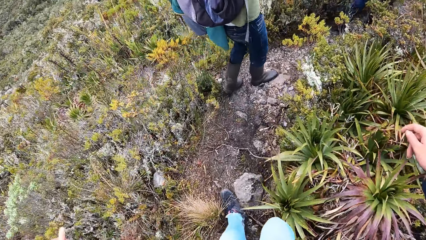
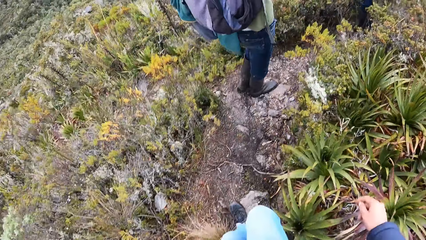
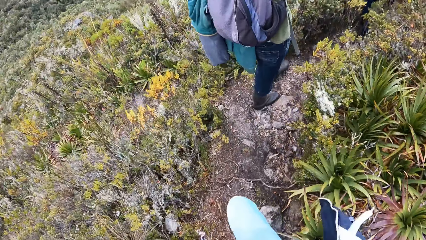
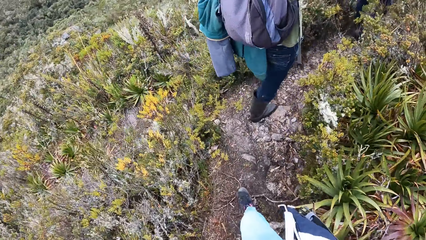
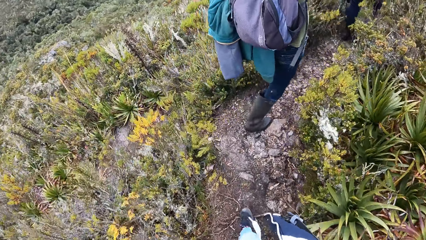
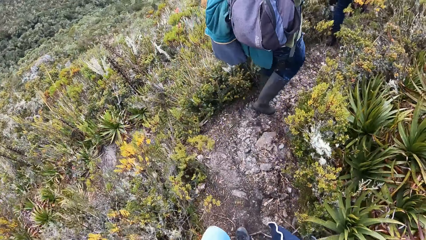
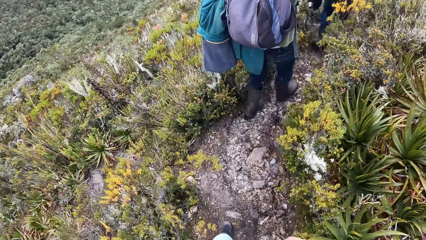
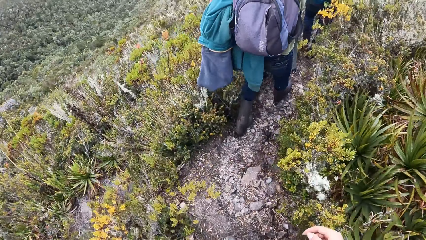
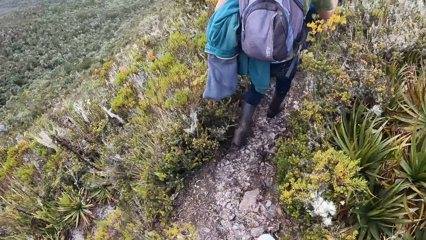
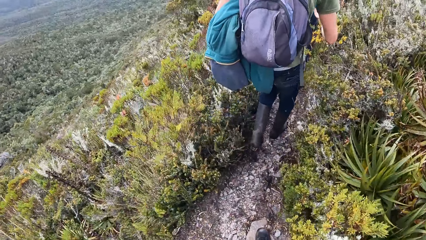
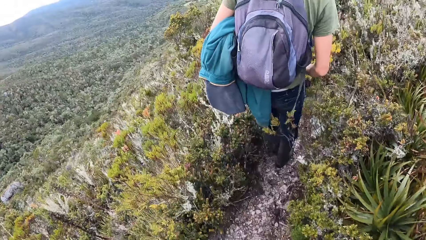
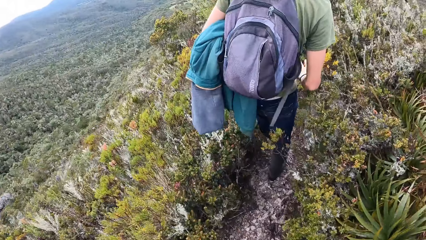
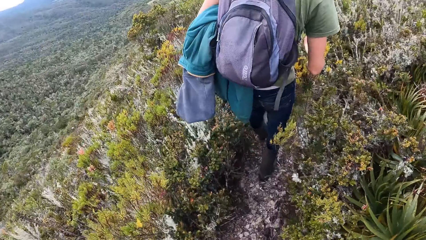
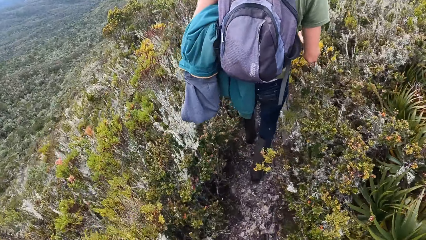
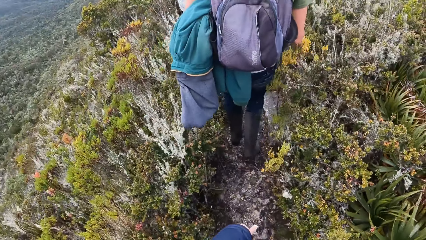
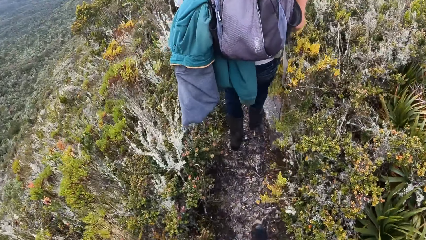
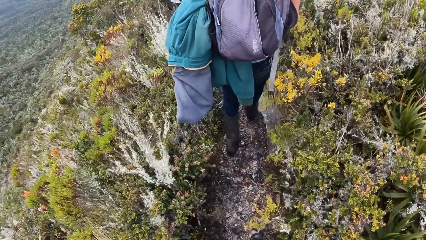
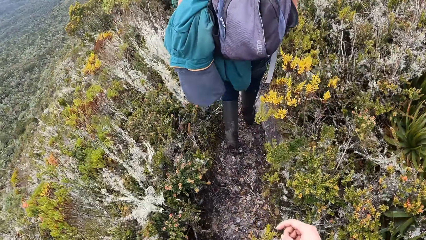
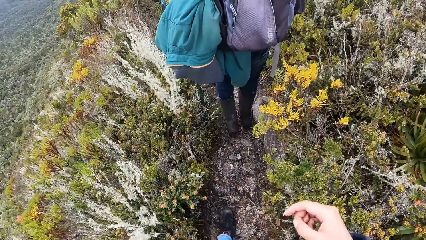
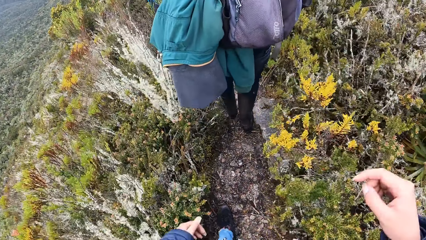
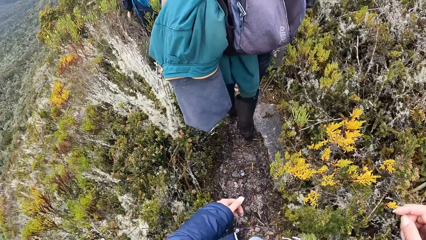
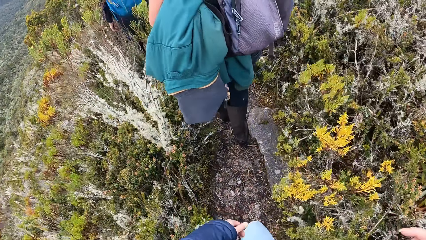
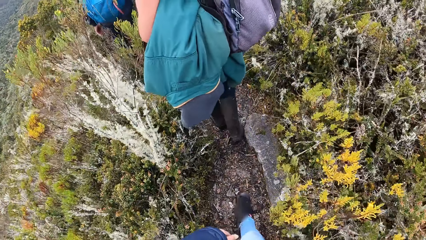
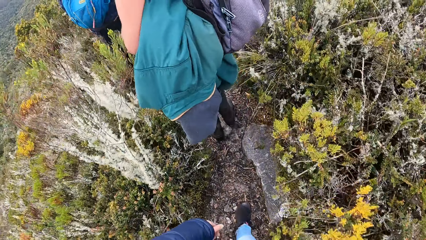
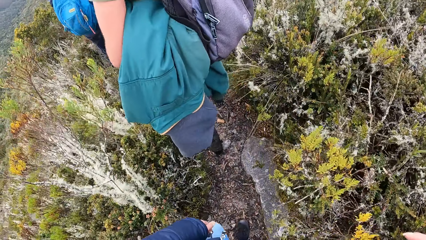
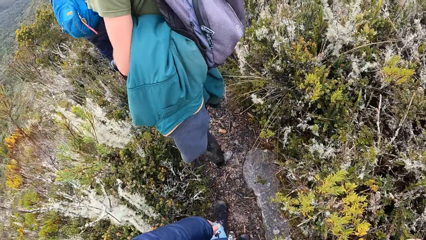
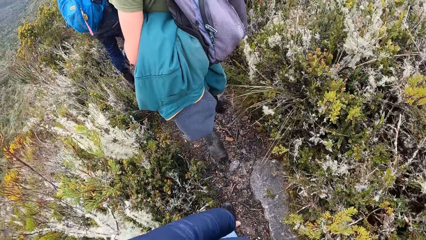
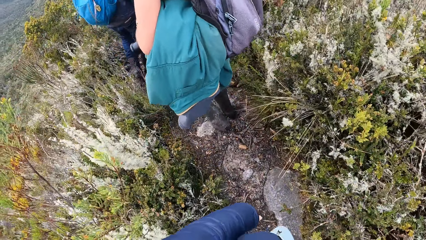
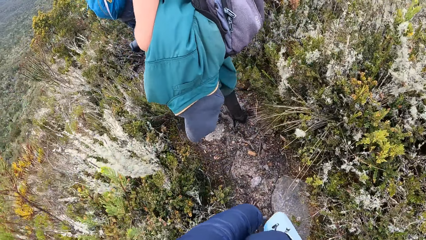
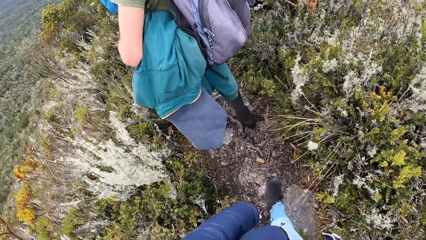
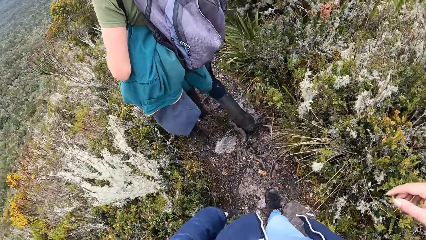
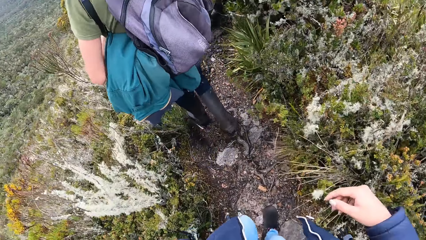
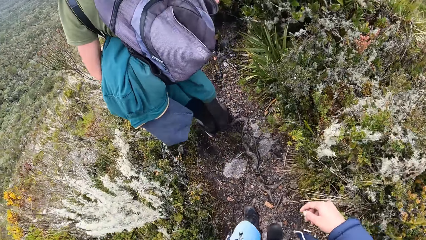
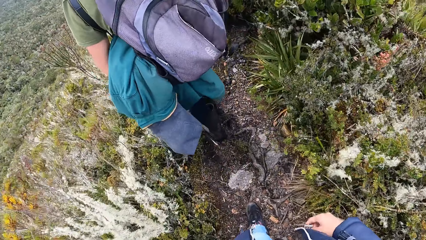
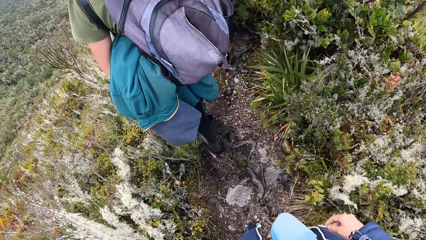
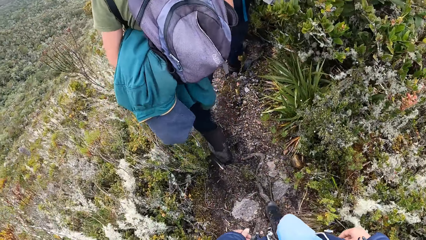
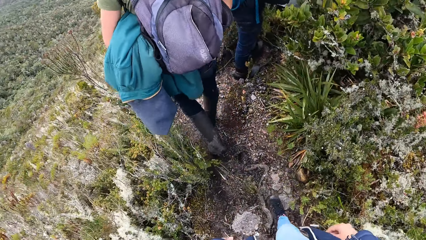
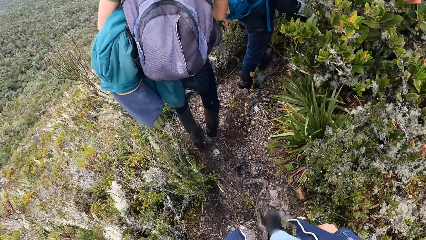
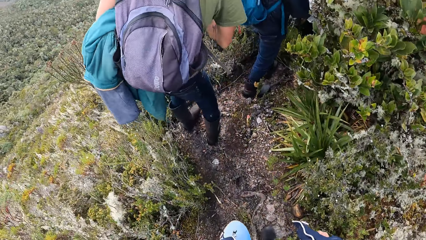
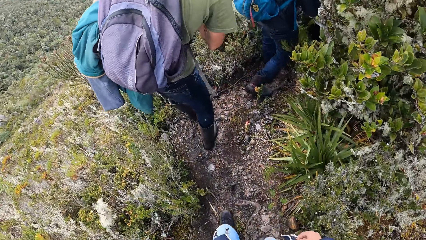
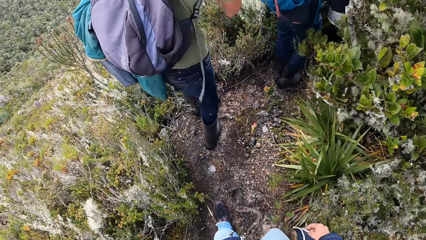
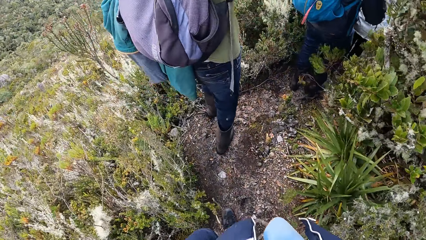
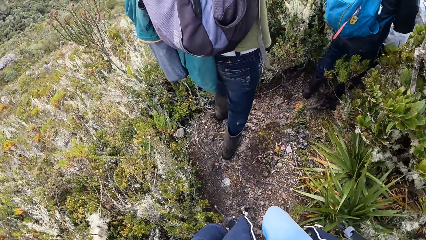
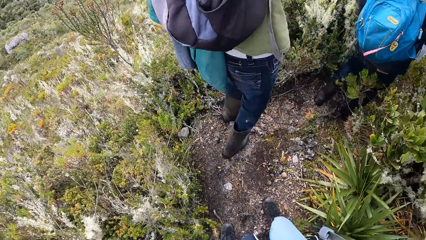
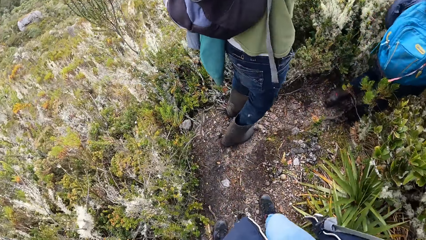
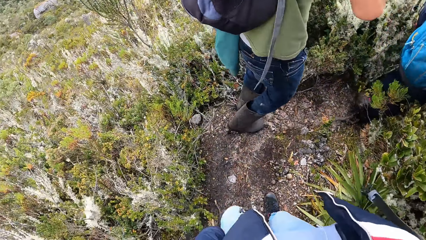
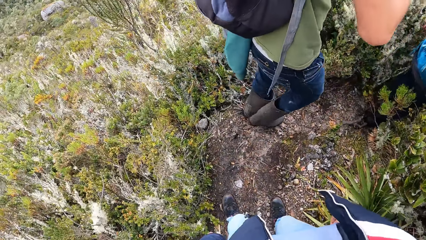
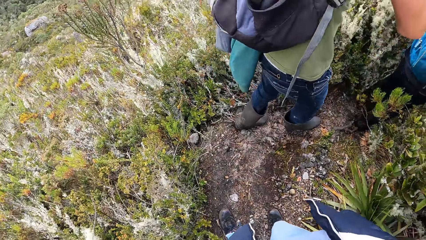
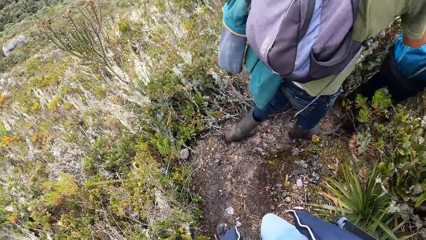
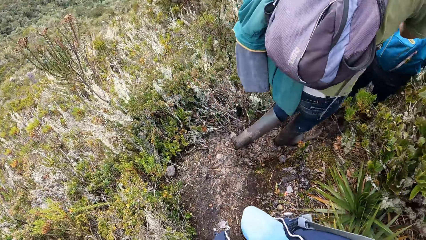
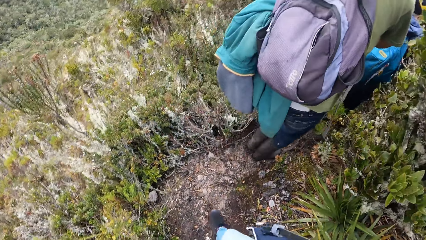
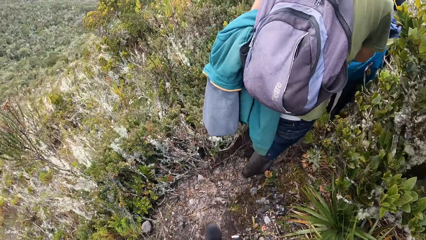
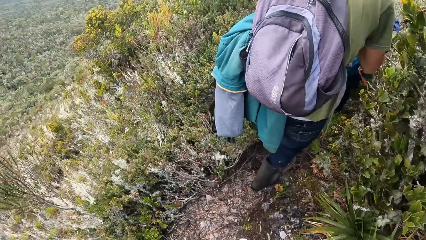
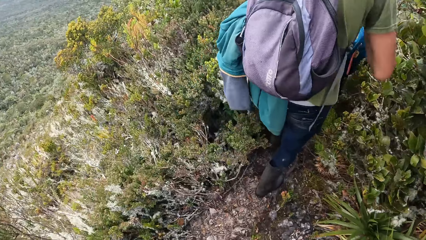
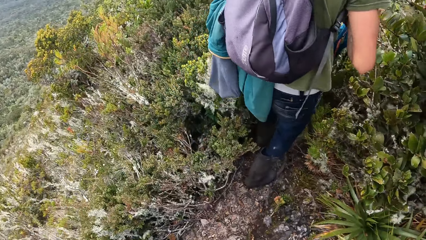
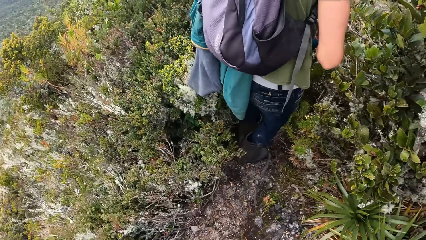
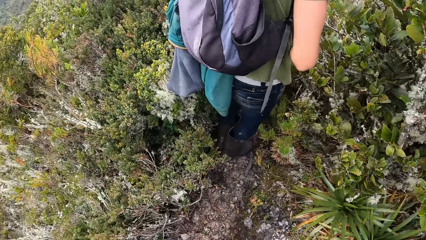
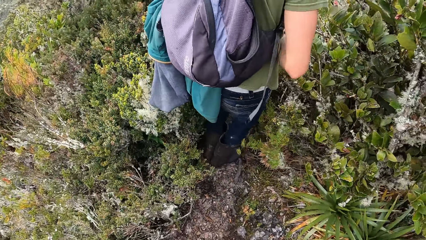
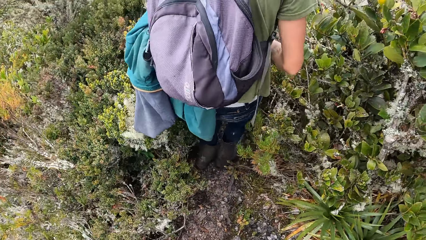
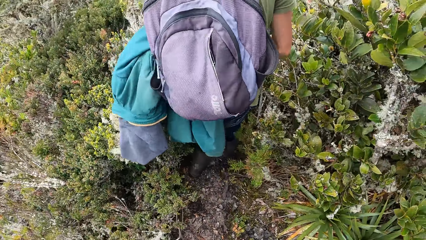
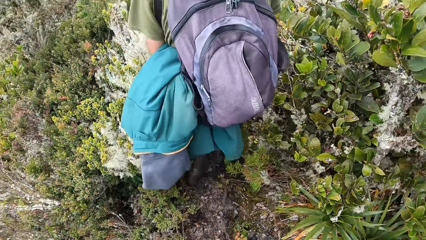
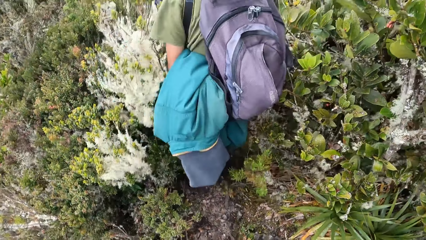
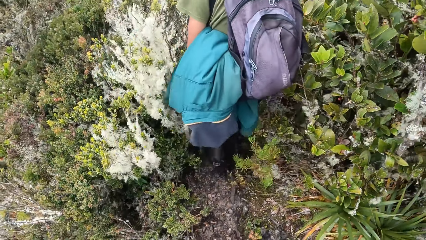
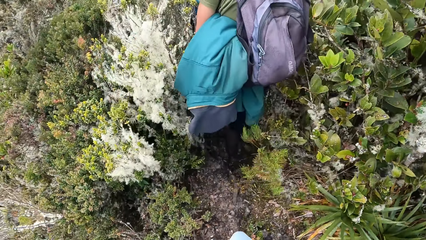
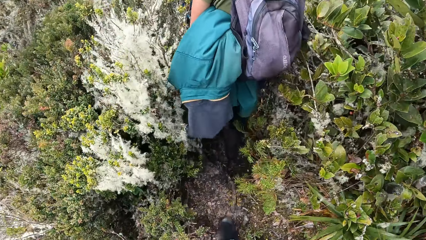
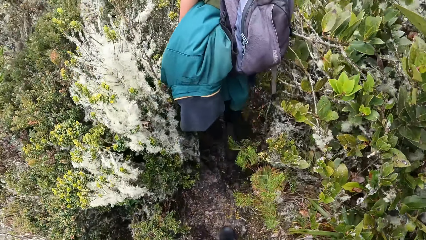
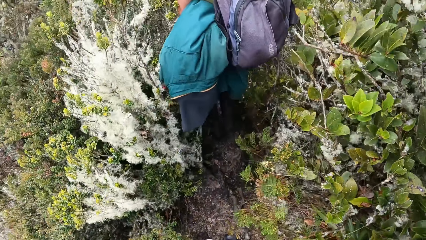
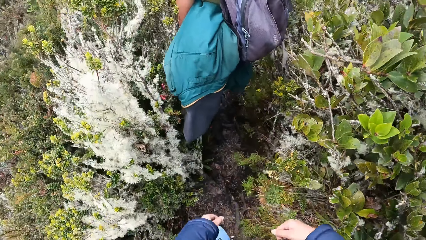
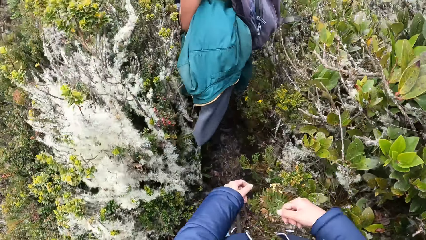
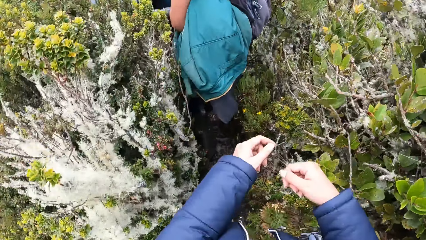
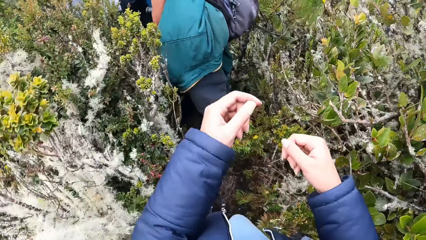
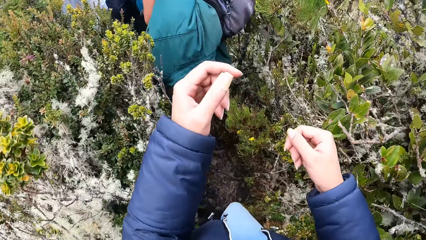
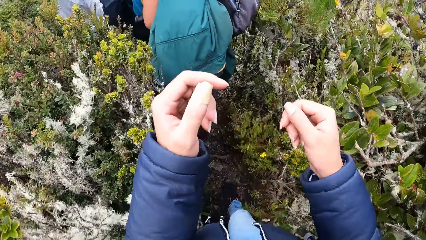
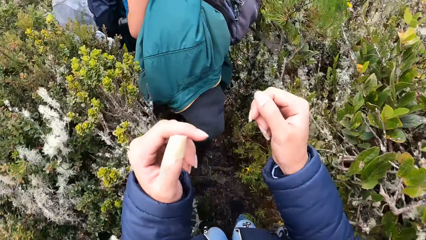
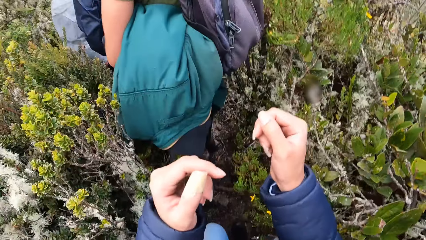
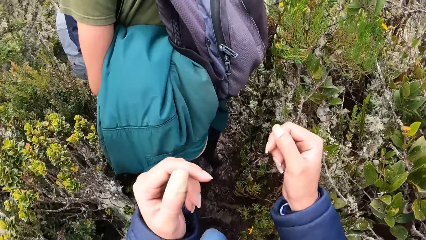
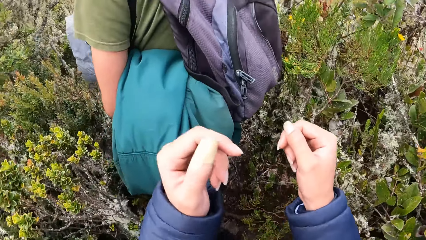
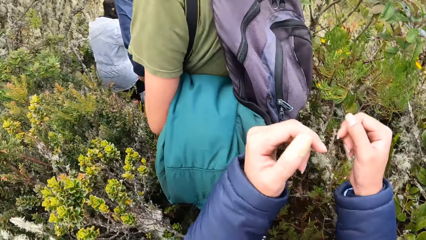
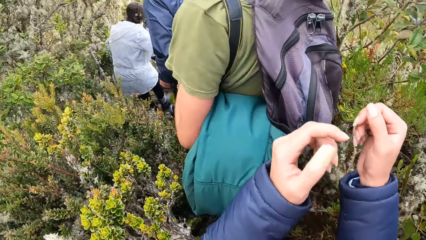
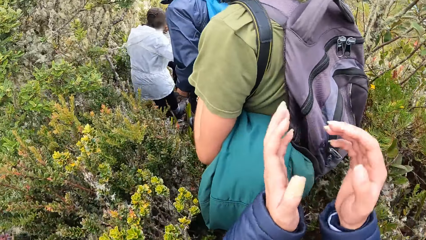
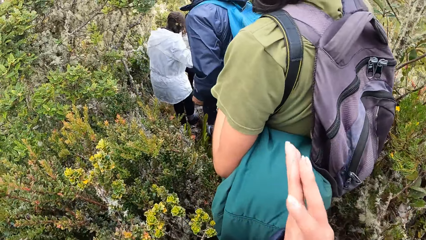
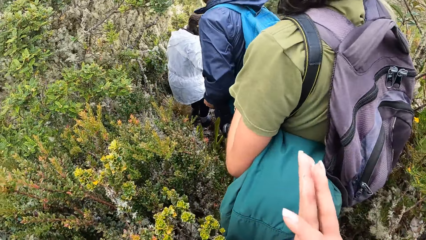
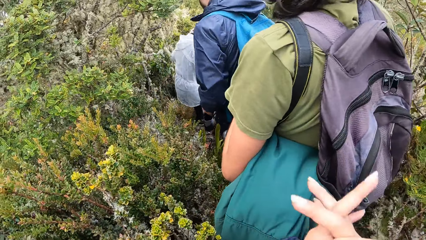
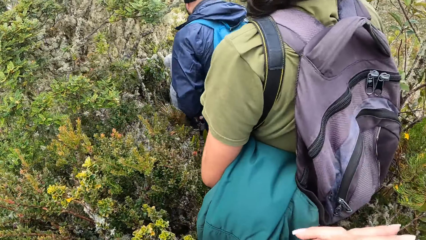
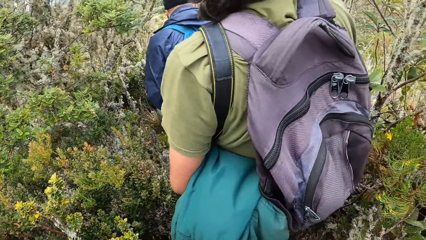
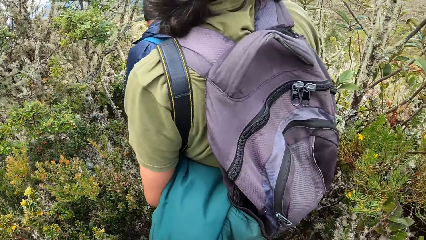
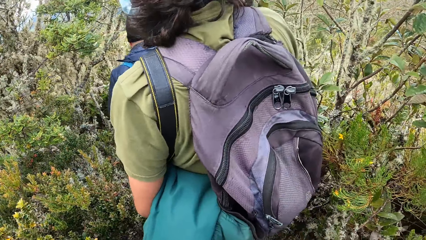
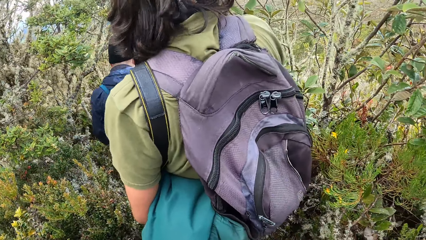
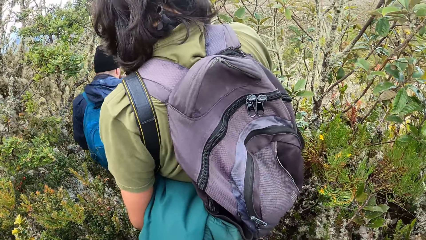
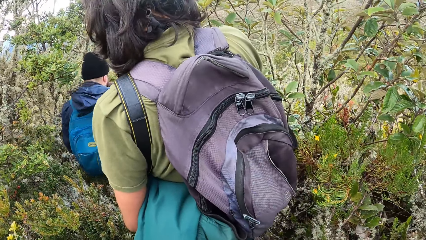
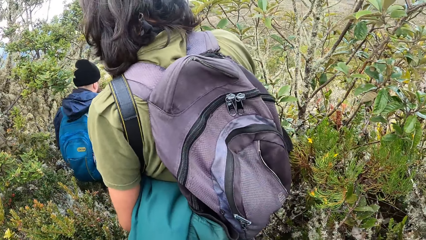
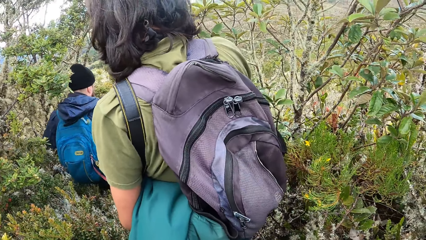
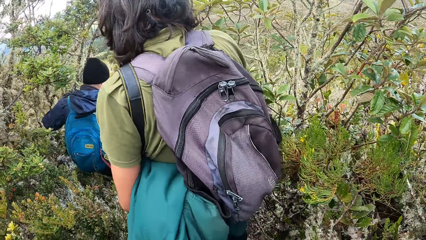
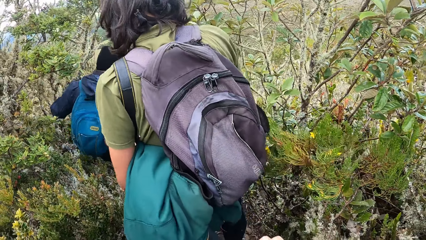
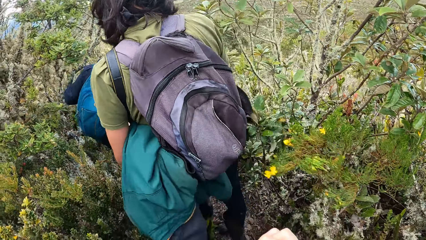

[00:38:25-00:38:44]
A person climbs down the hill. Another person climbs down the hill. The camera wearer puts her hands together.
